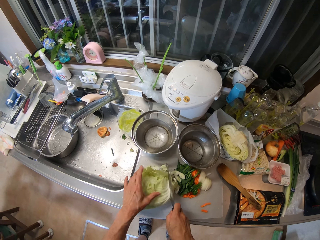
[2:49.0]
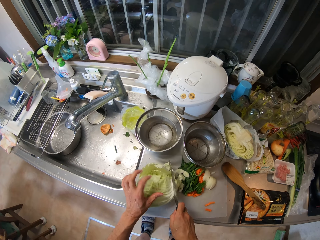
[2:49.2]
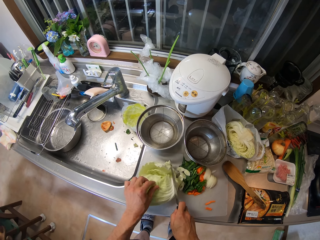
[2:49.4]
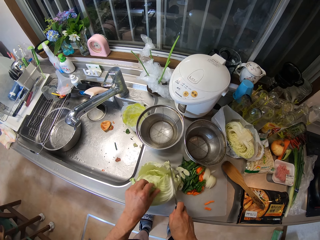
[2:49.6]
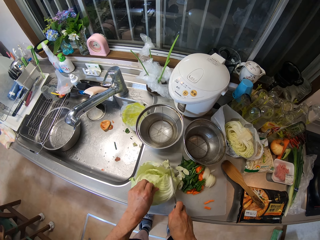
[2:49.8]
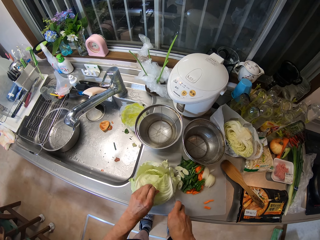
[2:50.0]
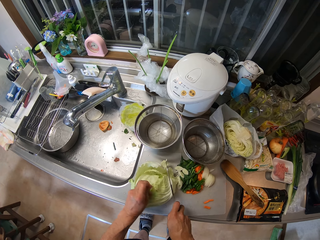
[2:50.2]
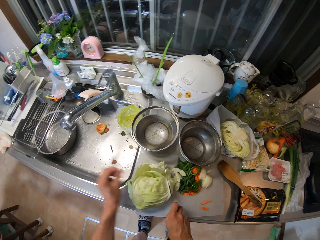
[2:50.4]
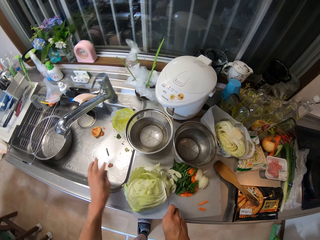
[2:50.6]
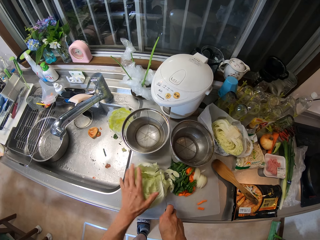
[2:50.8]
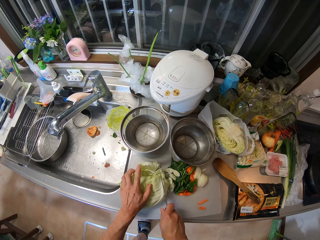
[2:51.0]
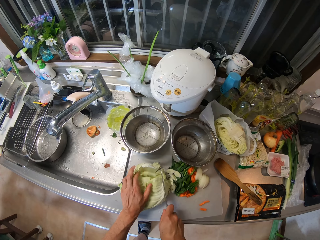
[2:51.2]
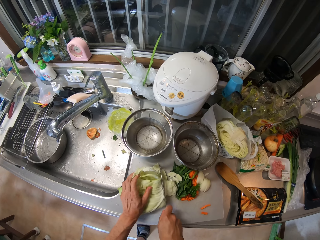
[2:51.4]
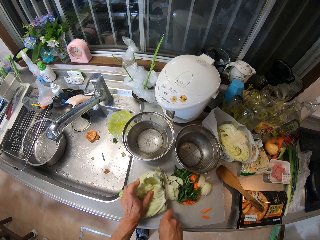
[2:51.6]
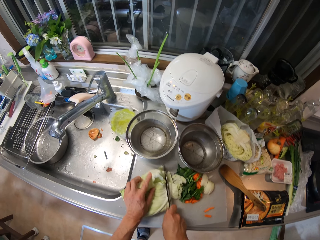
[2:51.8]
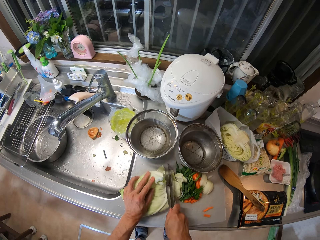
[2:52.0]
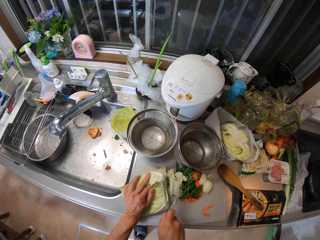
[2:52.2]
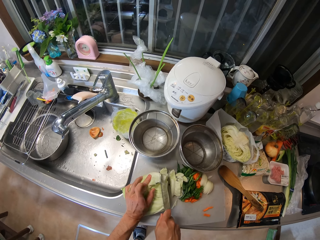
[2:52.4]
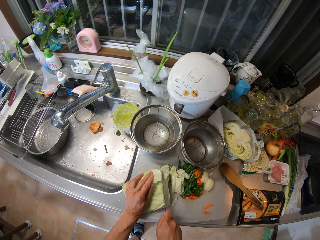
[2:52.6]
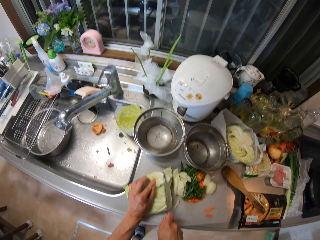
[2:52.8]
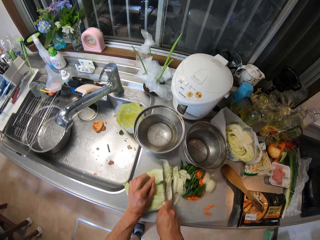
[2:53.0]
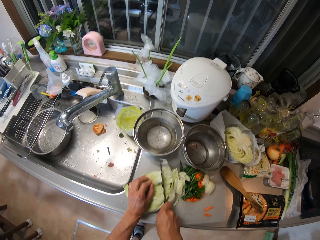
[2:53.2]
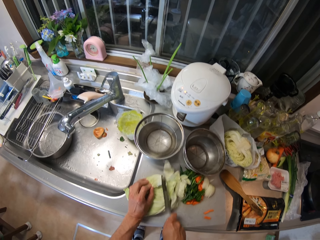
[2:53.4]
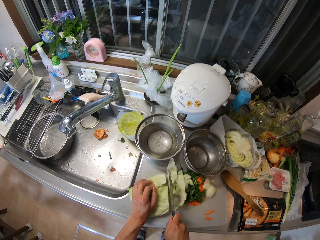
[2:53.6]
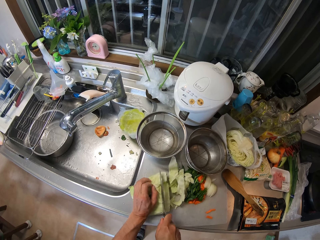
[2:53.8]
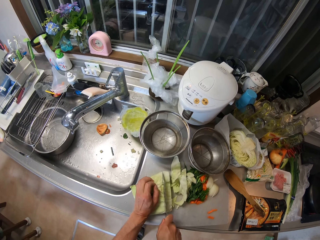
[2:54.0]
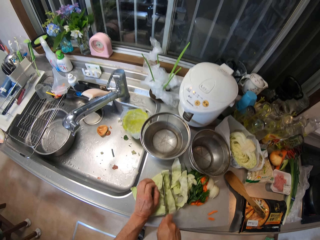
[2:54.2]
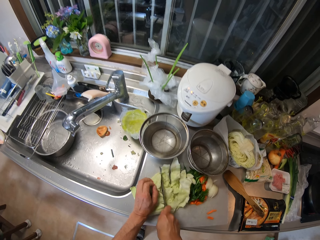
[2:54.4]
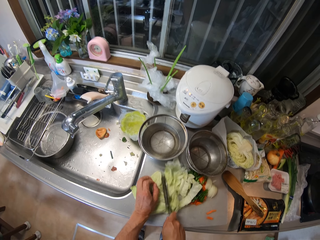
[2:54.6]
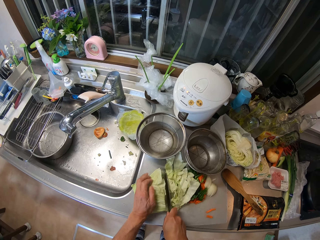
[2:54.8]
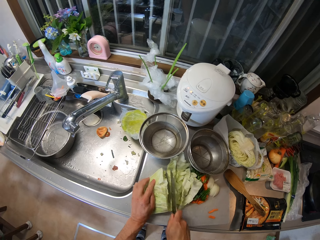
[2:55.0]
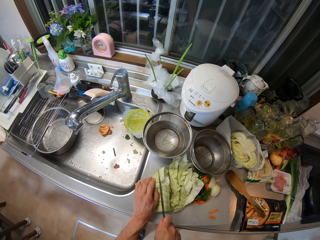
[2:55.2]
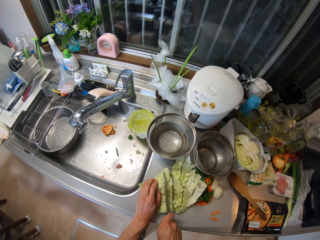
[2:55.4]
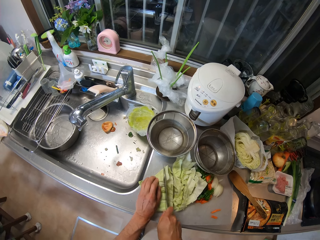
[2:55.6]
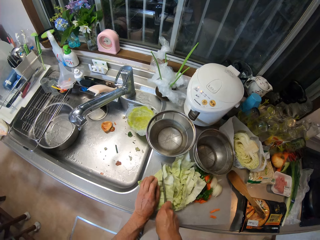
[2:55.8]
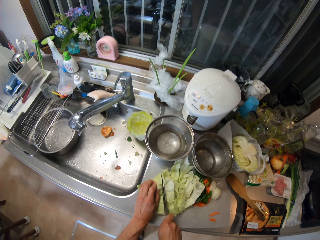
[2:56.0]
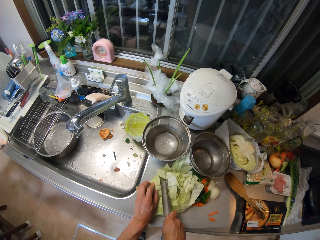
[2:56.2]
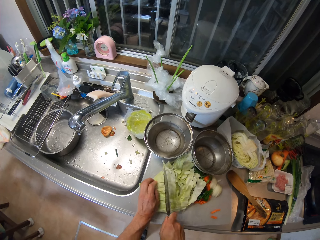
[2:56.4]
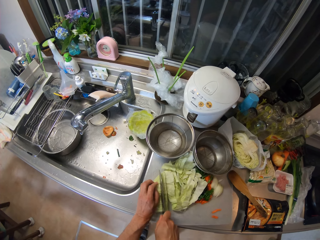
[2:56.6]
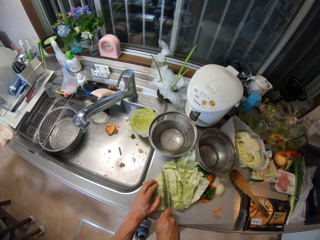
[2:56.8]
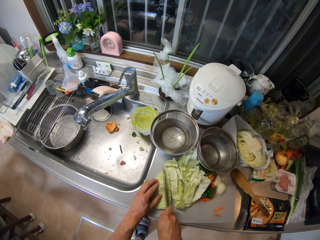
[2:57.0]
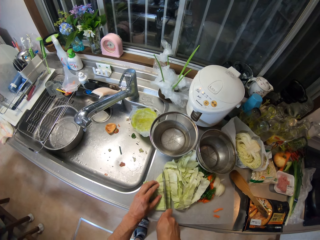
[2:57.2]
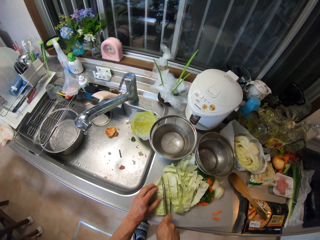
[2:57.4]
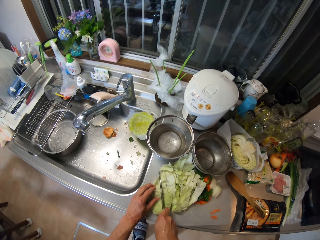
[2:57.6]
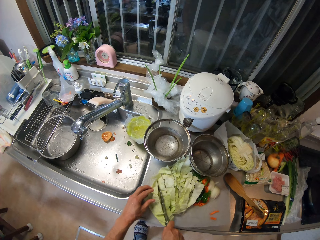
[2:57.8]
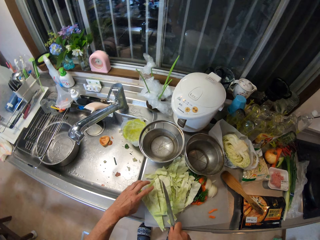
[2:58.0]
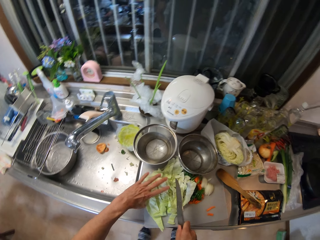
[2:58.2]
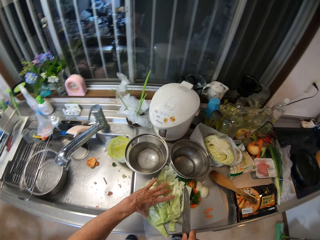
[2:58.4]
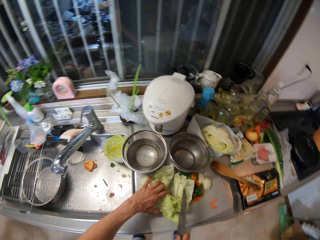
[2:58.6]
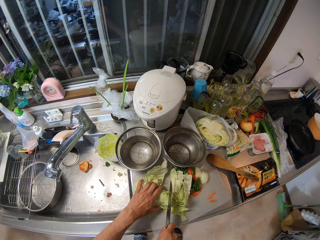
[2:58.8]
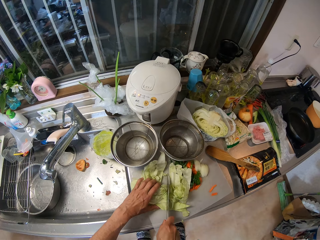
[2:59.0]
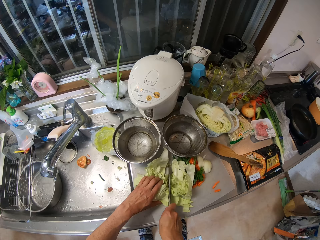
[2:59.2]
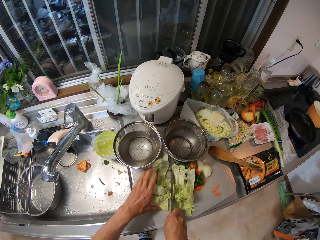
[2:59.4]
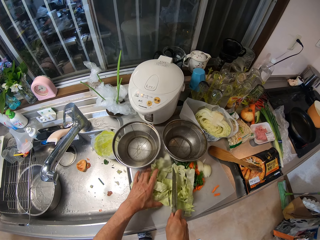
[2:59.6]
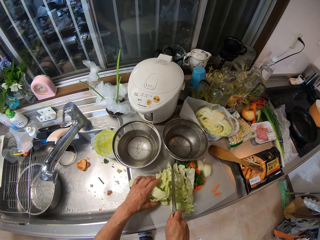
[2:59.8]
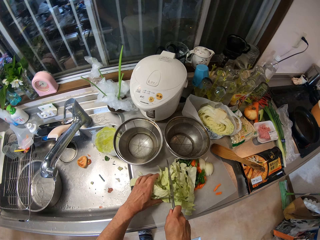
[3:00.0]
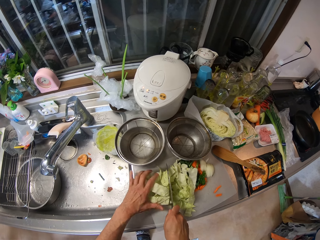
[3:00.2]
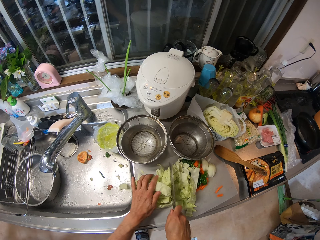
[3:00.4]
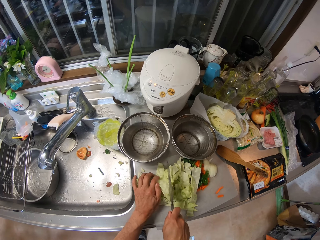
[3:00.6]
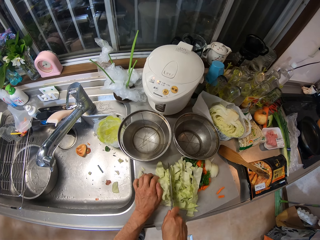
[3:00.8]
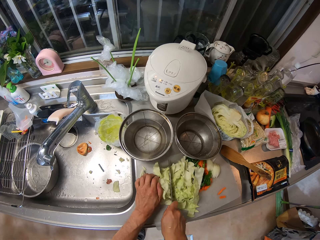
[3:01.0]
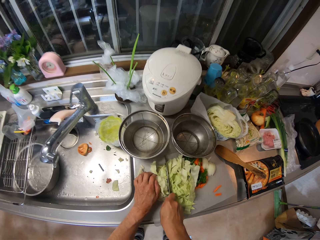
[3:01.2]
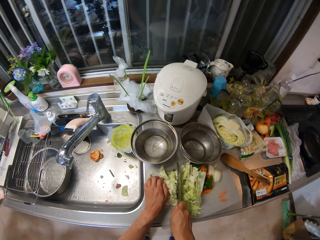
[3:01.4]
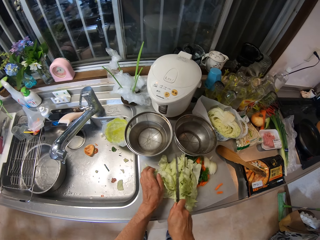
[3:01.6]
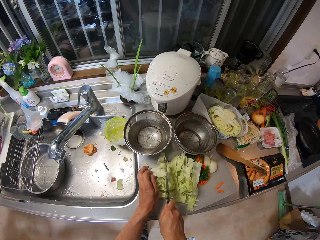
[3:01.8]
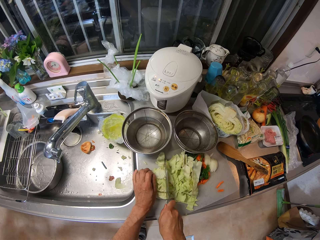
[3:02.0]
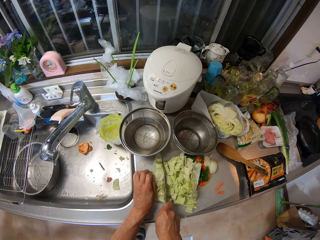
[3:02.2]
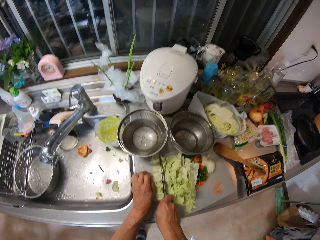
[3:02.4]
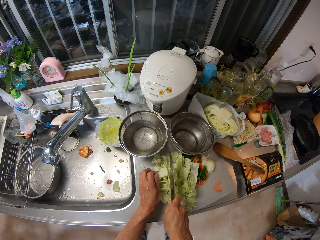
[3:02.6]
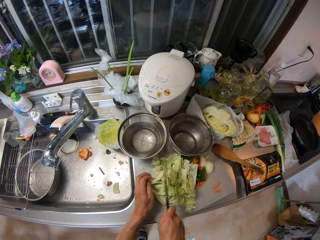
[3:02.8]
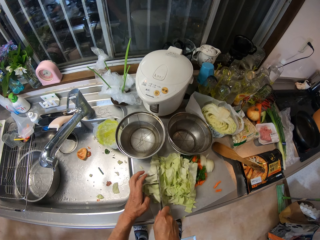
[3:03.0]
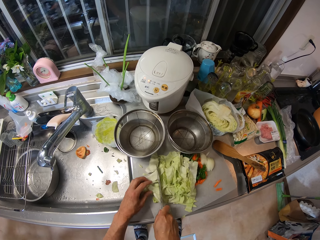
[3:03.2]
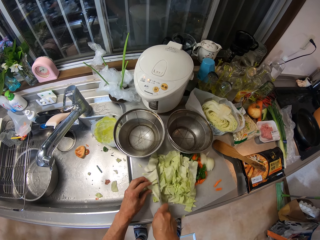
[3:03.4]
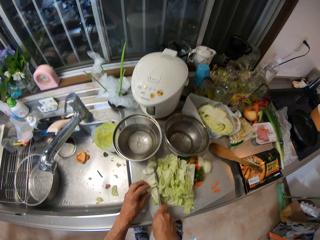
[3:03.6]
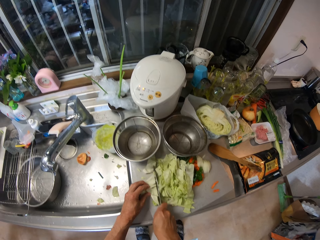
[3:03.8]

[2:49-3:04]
The camera wearer cuts the cabbage on the cutting board with the knife. They adjust the cabbage on the cutting board. They cut the cabbage on the cutting board with the knife.

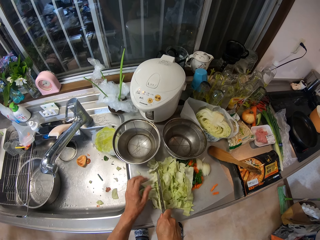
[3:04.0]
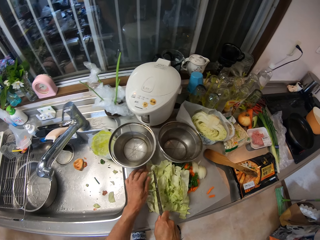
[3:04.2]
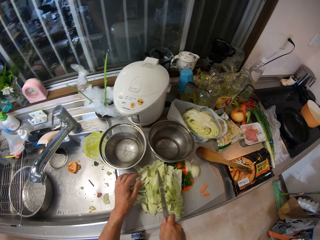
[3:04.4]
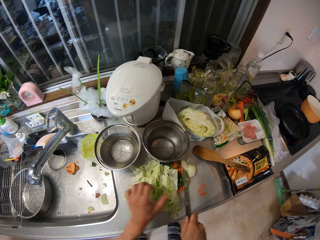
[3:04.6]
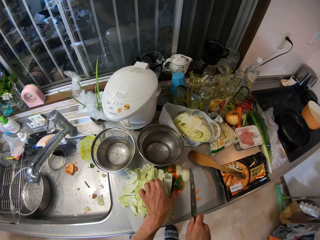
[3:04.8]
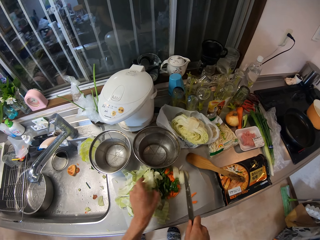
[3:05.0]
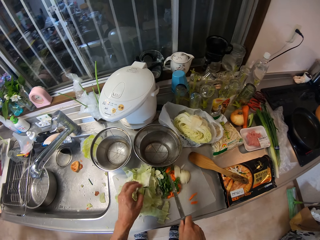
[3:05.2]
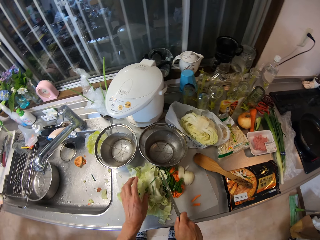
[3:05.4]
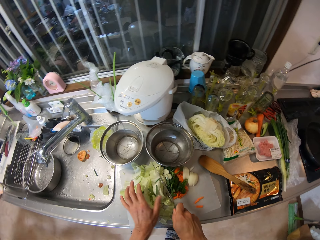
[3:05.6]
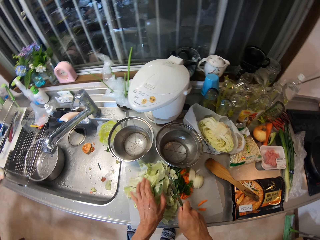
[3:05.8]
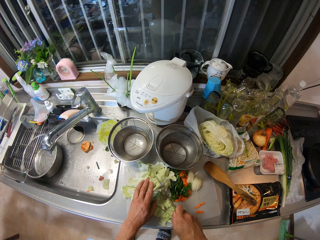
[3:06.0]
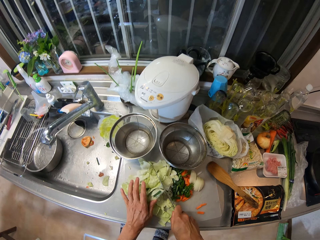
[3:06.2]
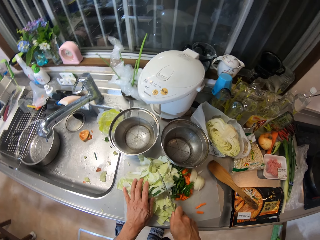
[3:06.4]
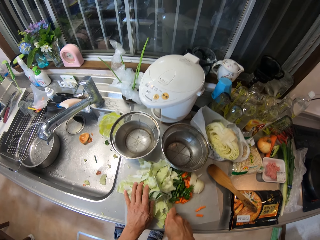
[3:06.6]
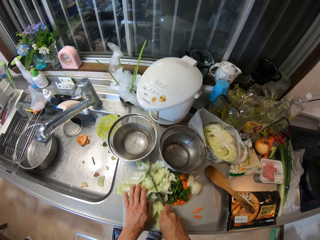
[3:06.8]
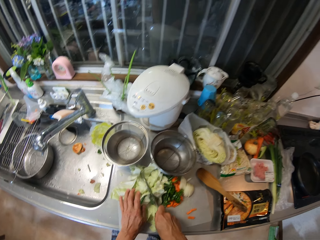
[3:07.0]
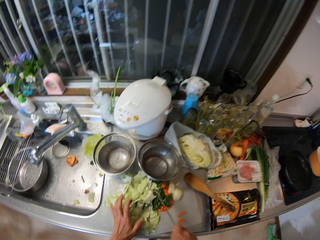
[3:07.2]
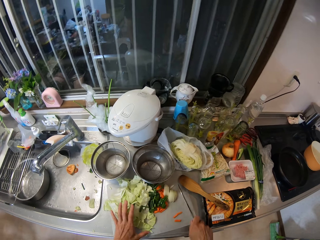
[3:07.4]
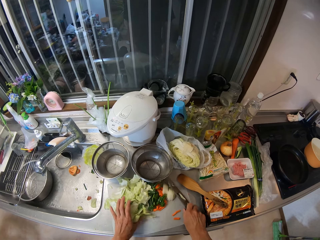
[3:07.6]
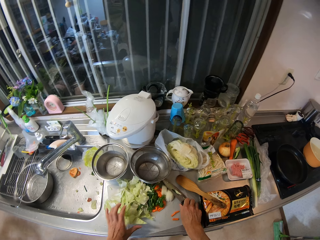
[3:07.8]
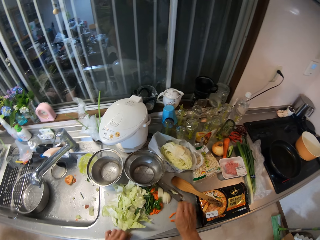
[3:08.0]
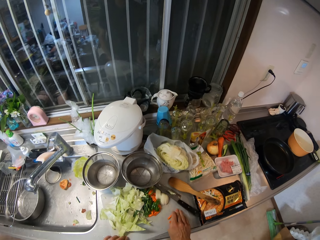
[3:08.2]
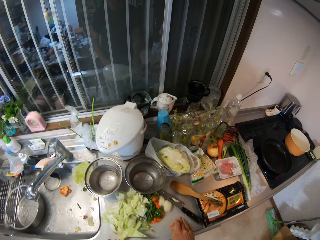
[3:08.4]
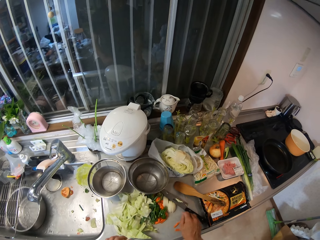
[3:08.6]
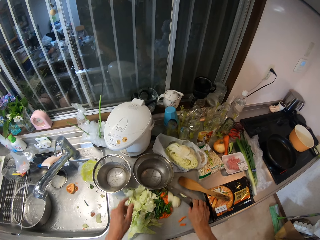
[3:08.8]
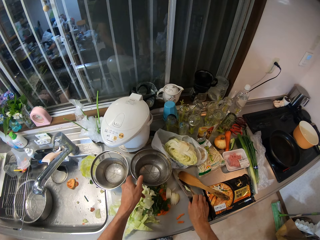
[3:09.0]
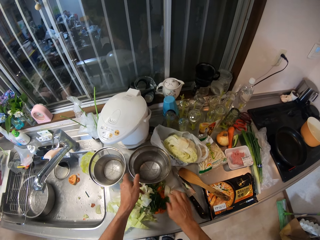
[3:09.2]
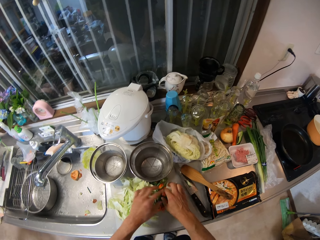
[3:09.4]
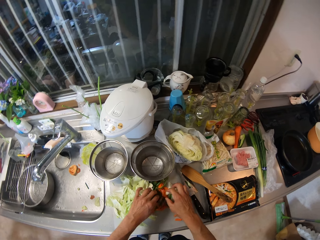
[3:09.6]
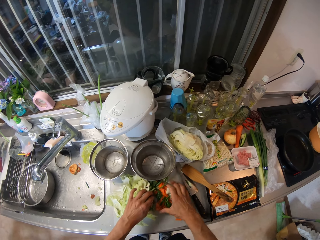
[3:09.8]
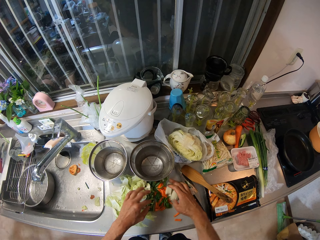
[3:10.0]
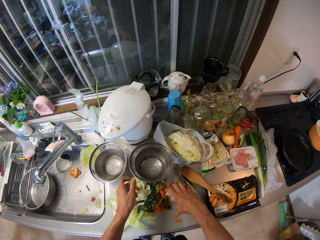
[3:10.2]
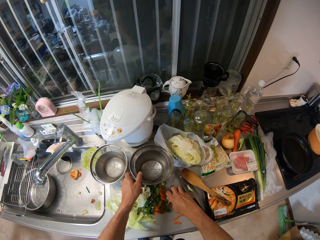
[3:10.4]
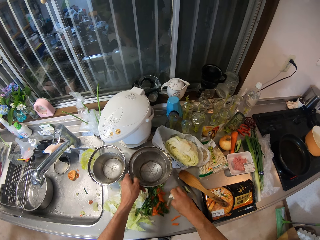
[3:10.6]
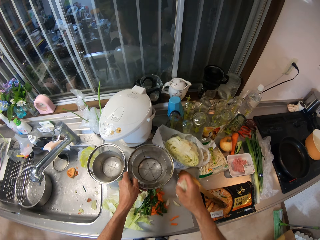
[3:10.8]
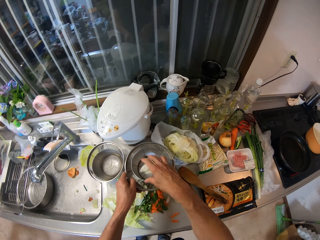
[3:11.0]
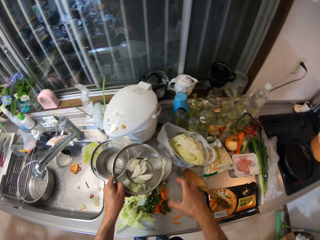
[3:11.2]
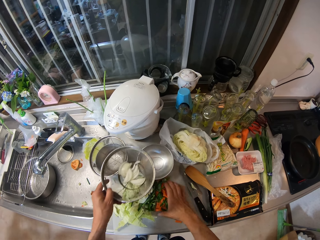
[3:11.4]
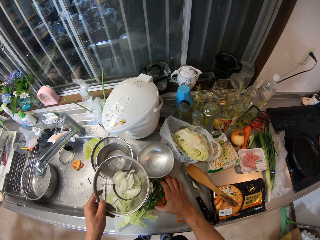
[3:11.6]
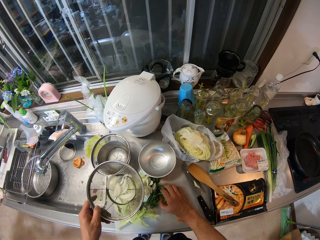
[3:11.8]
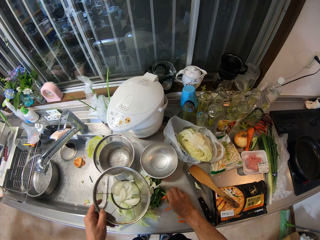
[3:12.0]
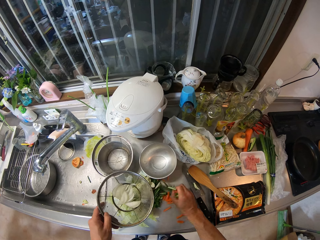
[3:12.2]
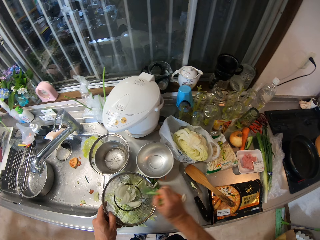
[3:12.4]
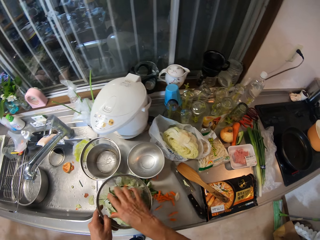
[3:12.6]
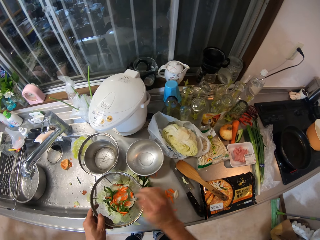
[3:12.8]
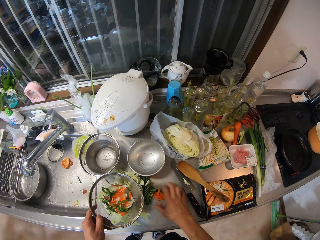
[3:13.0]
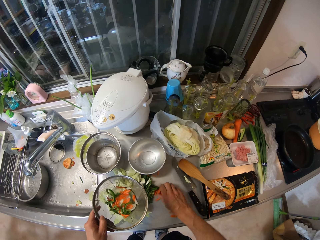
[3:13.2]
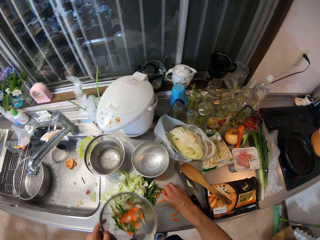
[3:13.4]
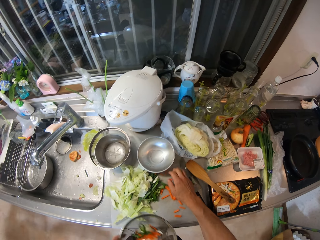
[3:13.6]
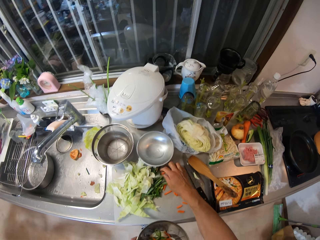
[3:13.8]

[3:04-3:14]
The camera wearer drops the knife on the cutting board. He adjusts the veggies on the cutting board. He packs the onions on the cutting board. He picks the sieve on a plate in the kitchen cabinet. He pours the onions inside the sieve. He packs the veggies on the cutting board with his right hand. He pours the veggies inside the sieve in his left hand. He packs some carrot with his right hand.
